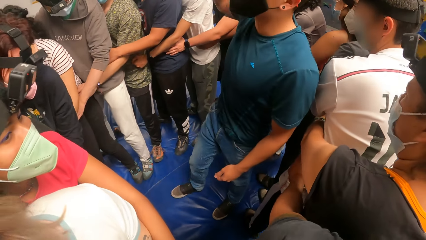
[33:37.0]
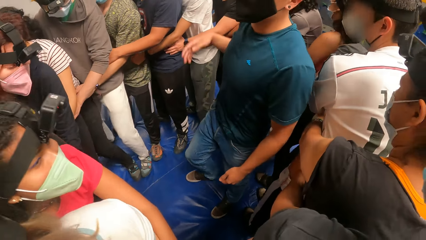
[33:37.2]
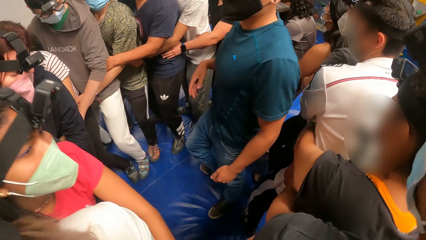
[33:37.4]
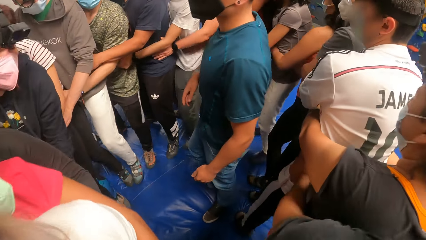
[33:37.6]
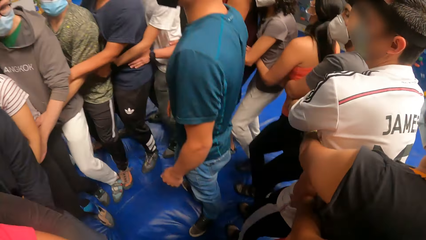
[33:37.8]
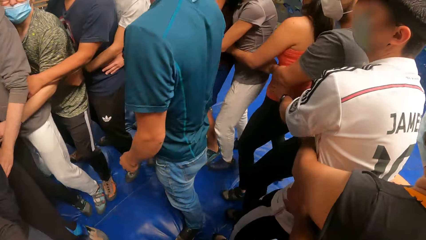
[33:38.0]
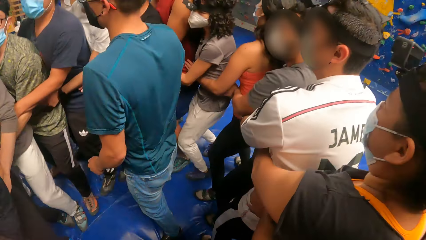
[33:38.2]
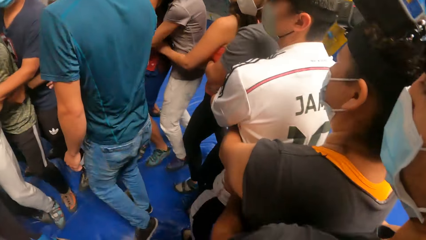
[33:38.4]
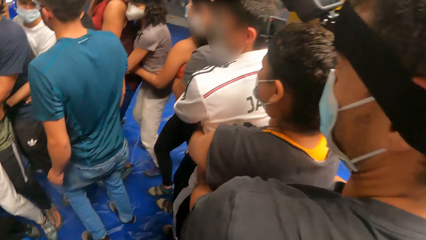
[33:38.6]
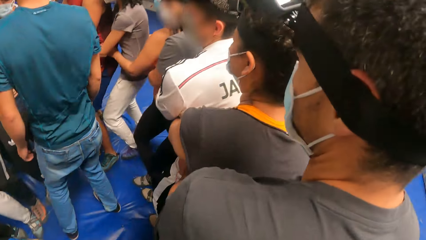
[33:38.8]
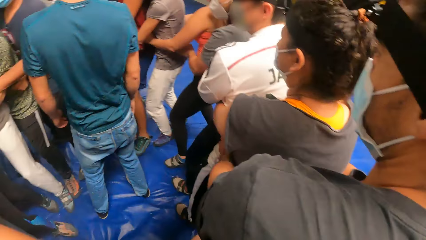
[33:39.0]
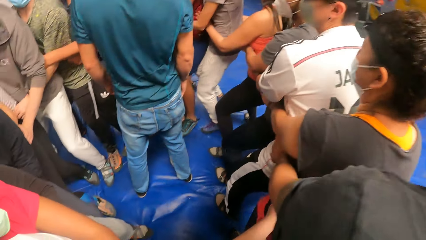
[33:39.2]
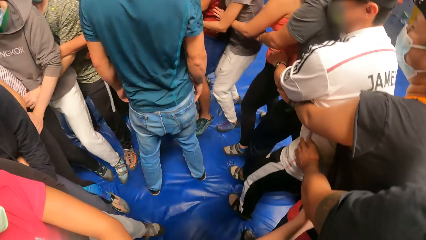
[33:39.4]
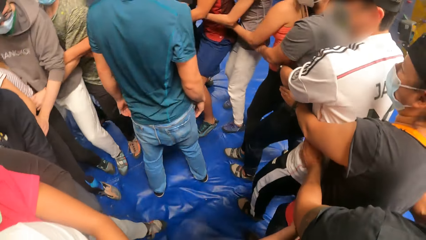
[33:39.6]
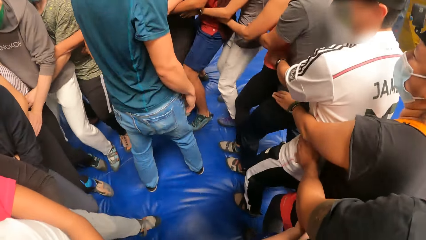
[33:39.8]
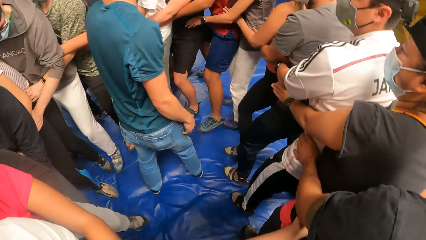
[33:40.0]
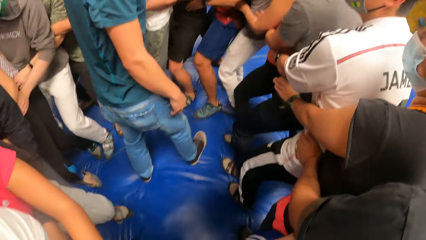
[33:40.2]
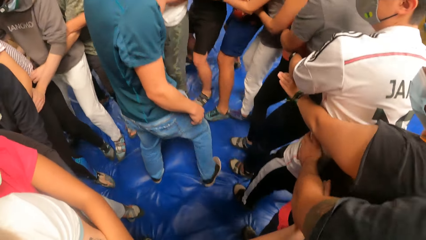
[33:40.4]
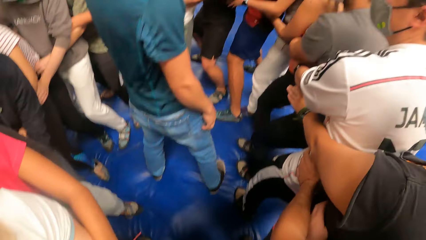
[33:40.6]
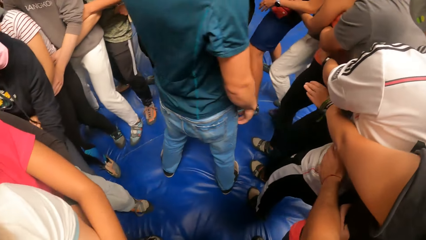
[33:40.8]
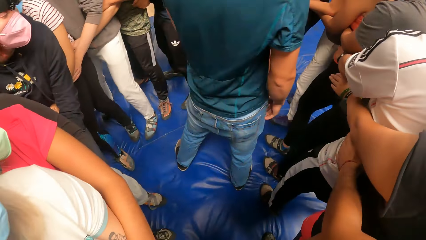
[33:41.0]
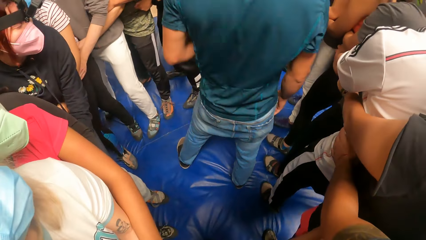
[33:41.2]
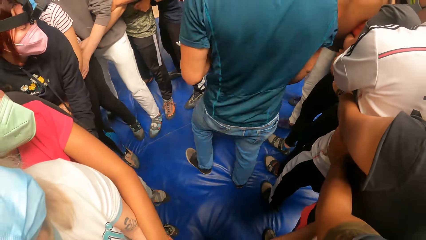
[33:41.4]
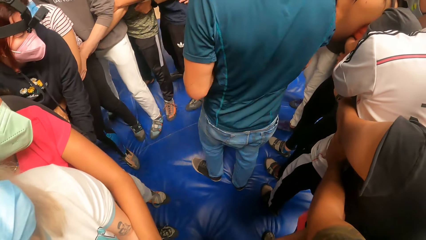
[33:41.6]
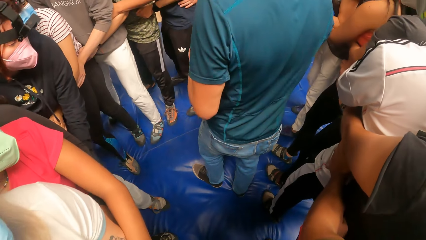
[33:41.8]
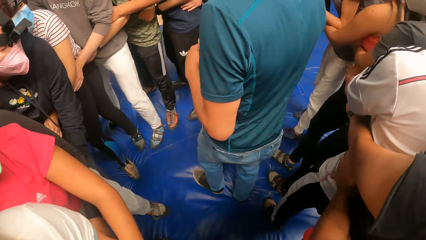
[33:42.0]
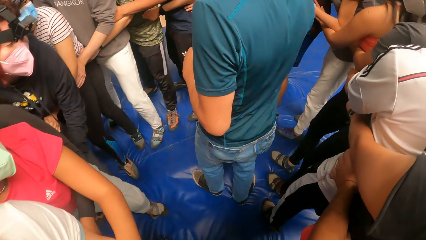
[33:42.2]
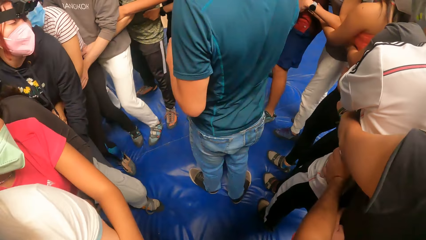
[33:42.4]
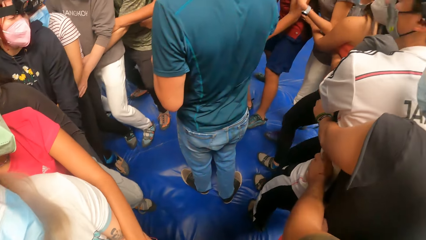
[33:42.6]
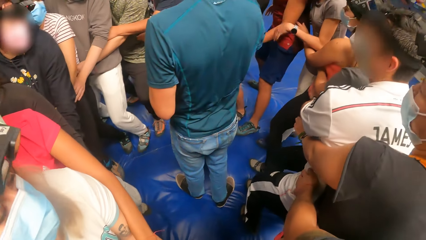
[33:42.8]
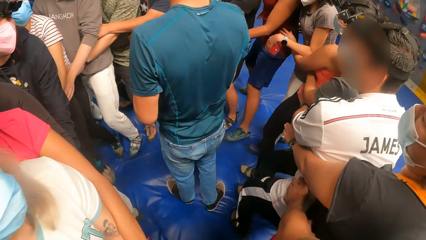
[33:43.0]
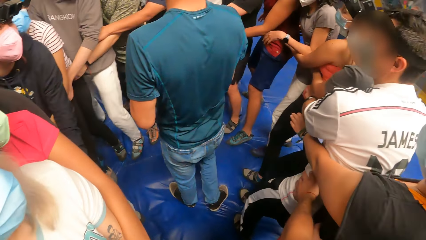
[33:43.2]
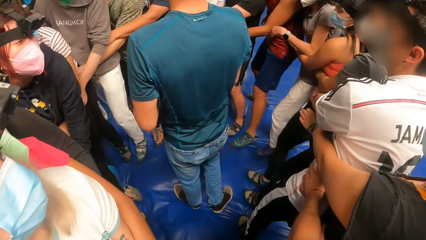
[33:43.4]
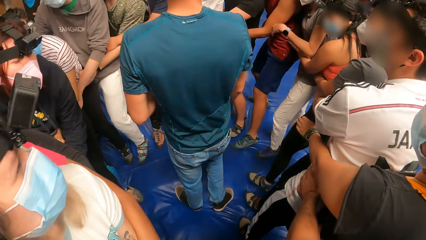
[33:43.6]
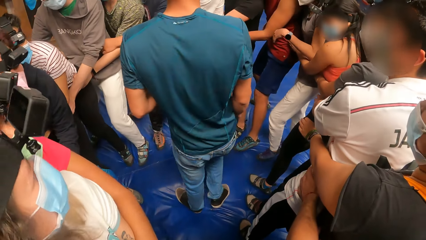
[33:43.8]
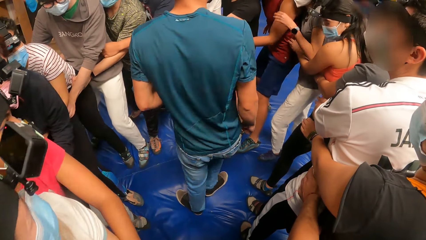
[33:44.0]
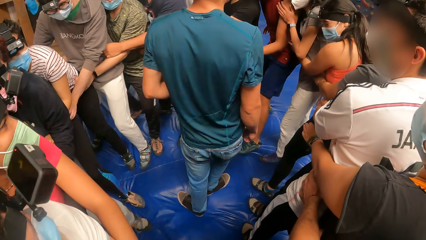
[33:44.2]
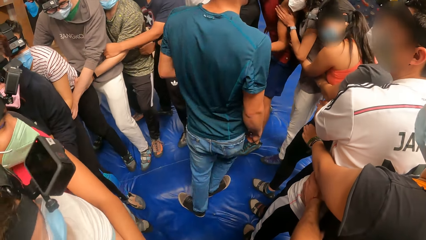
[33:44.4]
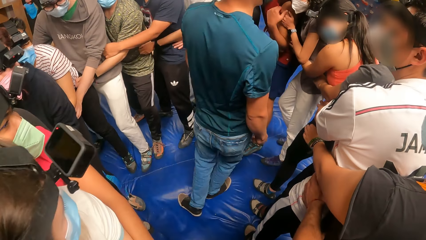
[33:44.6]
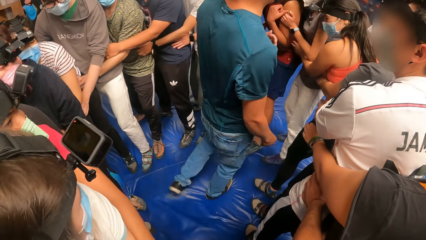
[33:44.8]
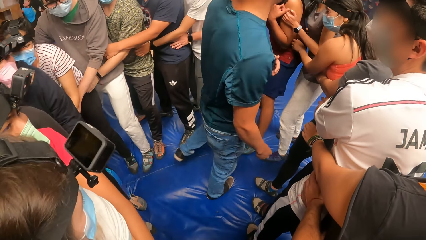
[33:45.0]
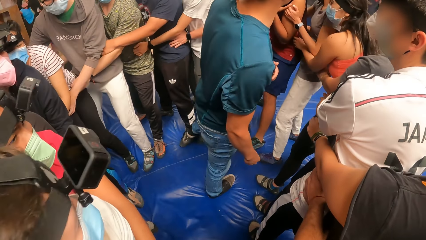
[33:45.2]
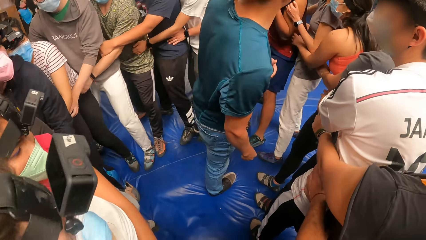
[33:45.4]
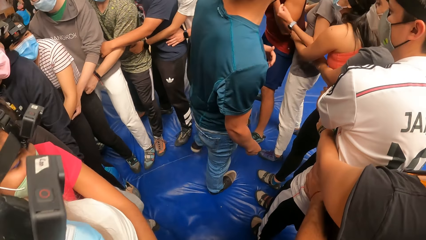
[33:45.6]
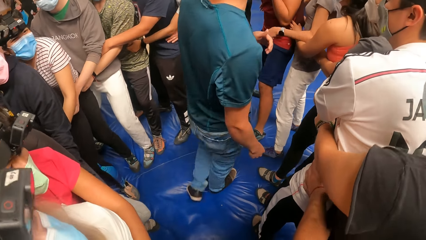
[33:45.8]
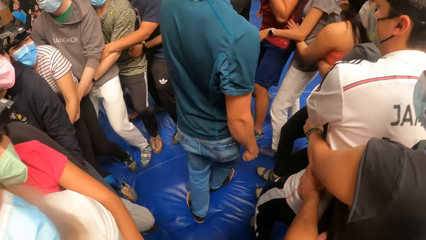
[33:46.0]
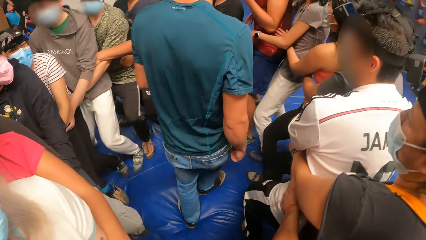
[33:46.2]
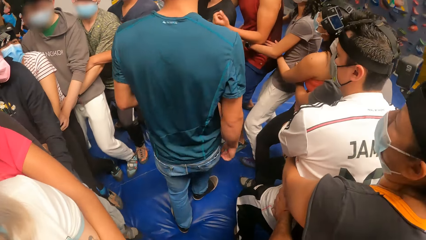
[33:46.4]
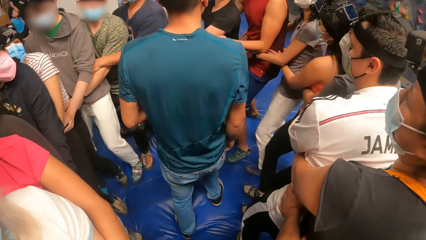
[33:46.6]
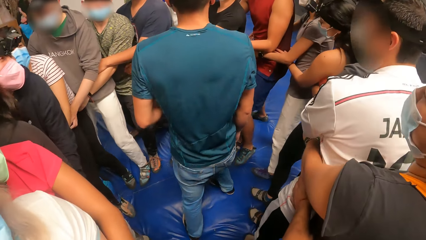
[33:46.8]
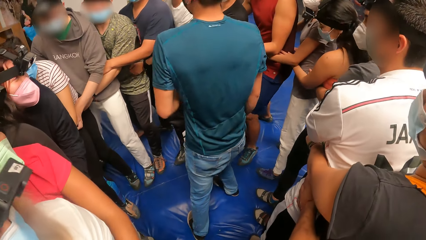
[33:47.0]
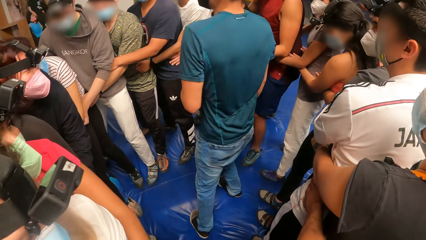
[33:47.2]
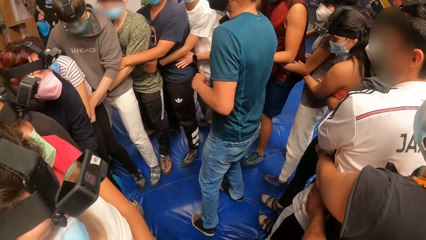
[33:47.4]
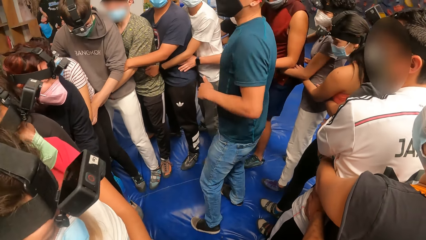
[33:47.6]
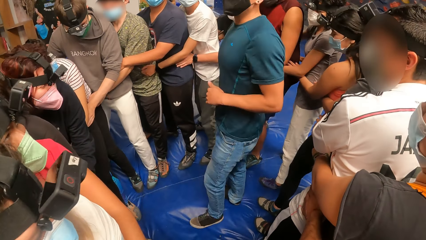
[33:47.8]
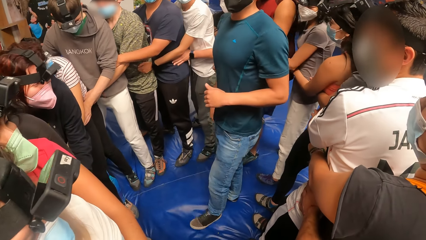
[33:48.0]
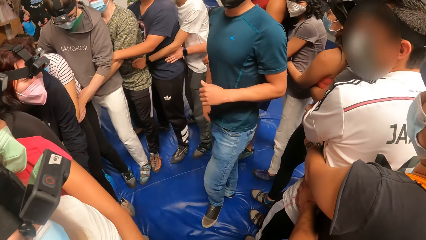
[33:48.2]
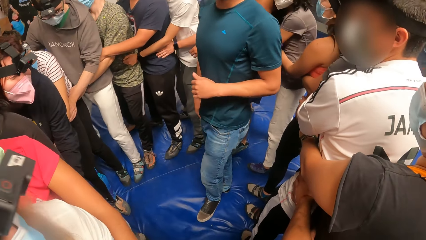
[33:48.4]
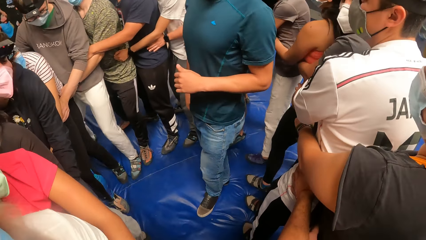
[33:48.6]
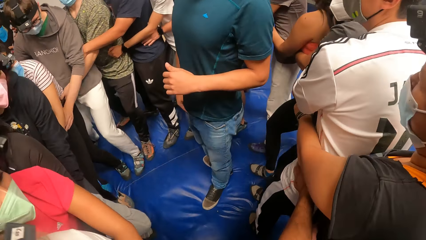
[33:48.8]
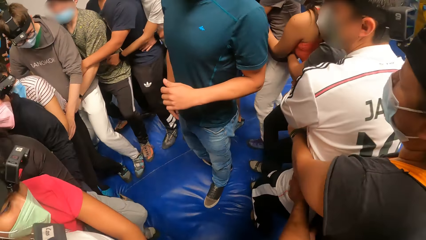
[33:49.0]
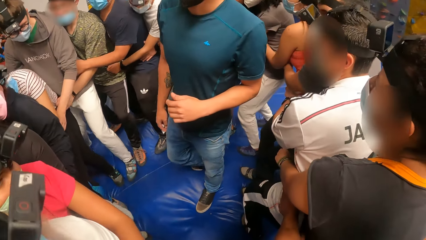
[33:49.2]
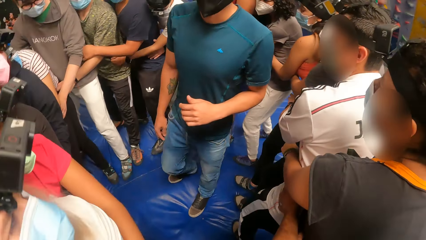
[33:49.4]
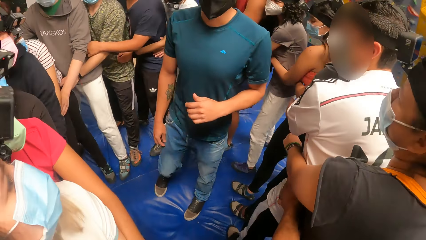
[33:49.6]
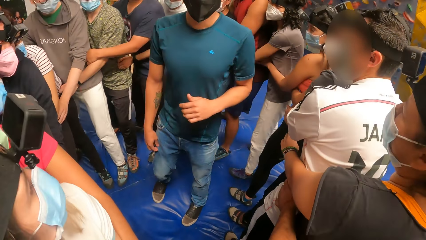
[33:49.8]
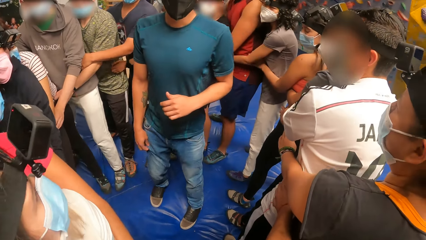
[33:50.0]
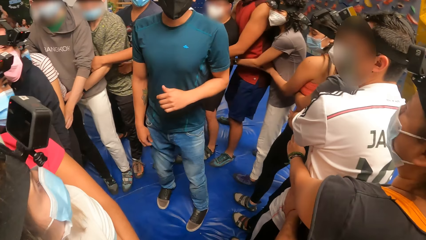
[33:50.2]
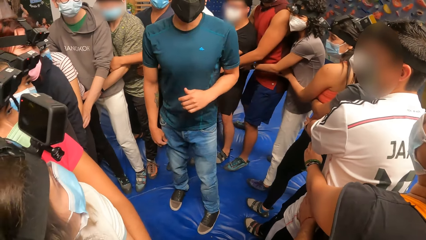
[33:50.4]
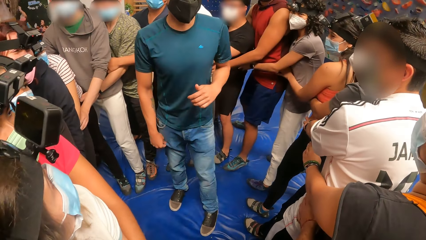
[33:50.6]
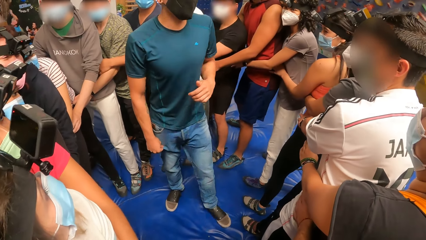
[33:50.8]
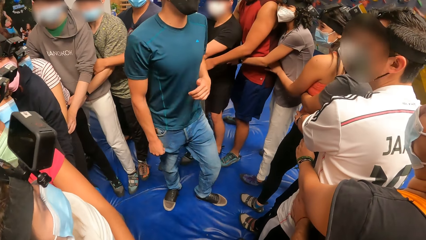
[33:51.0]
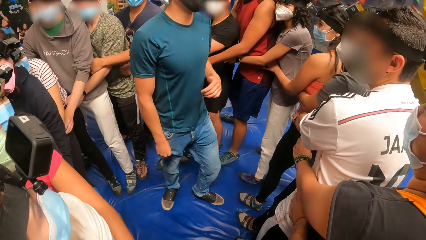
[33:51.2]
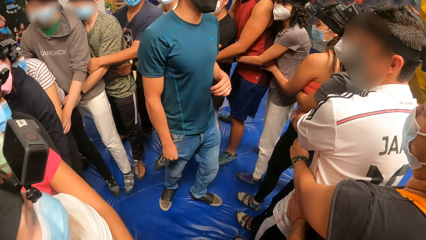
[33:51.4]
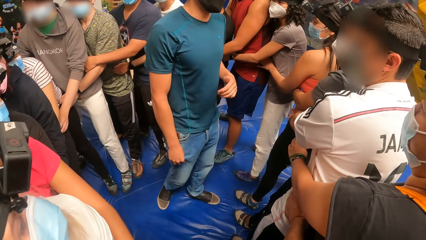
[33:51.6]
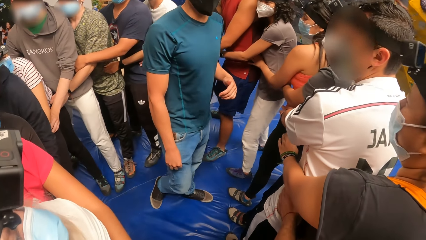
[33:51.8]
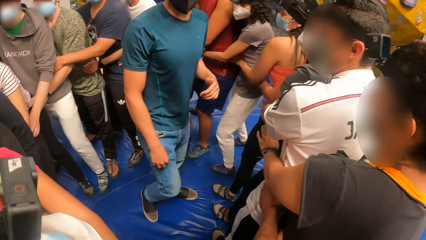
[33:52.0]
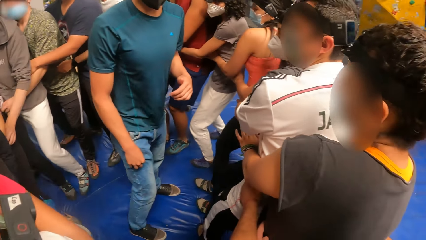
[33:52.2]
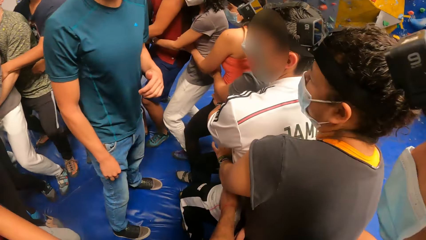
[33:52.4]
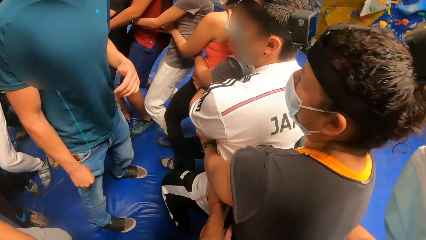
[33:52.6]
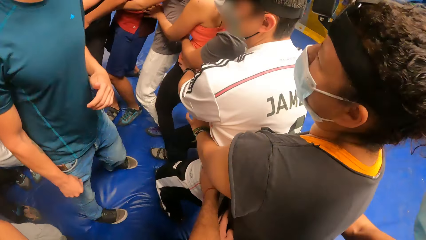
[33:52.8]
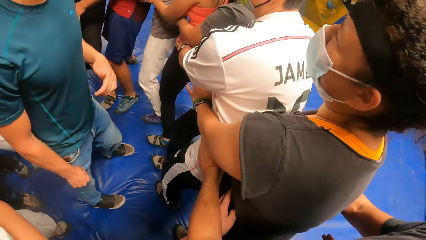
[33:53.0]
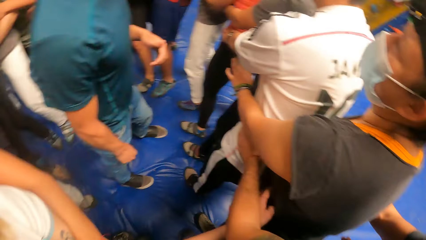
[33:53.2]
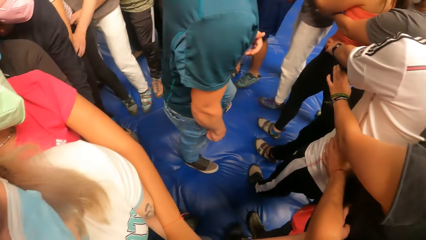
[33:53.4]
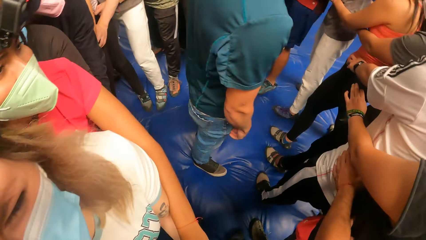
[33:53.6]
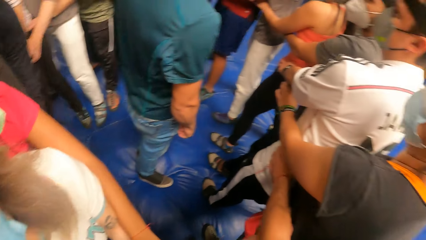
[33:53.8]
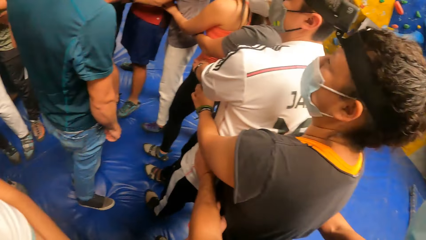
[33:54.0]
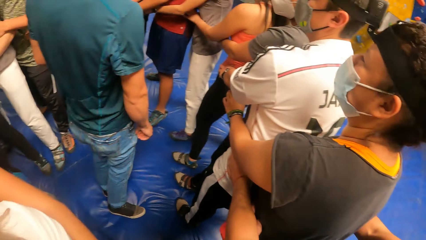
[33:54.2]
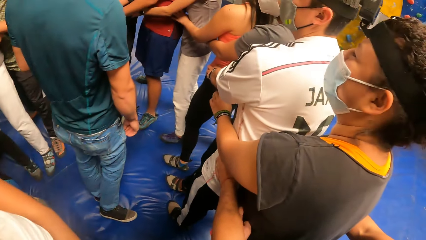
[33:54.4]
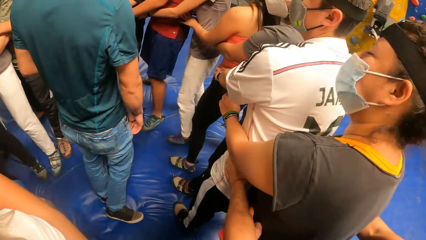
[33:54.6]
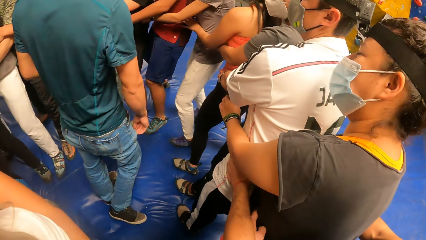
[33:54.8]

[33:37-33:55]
The camera wearer jumps in a circle. They squat in a circle.
